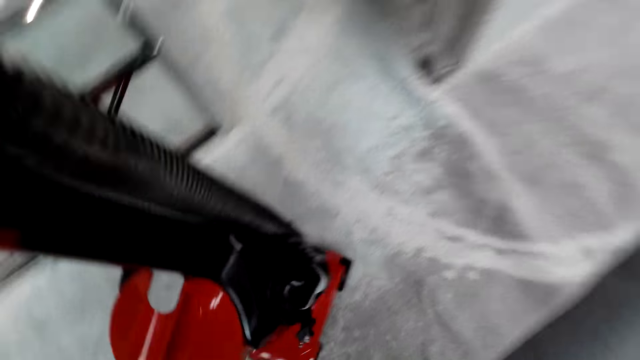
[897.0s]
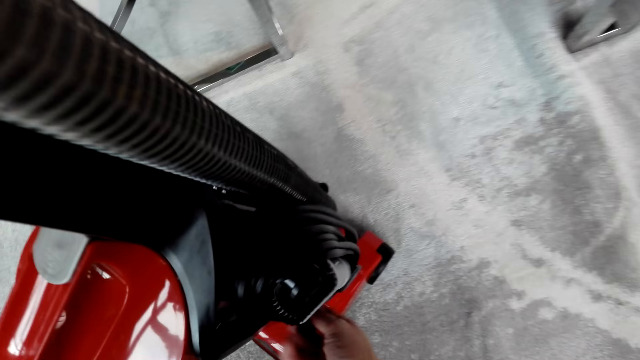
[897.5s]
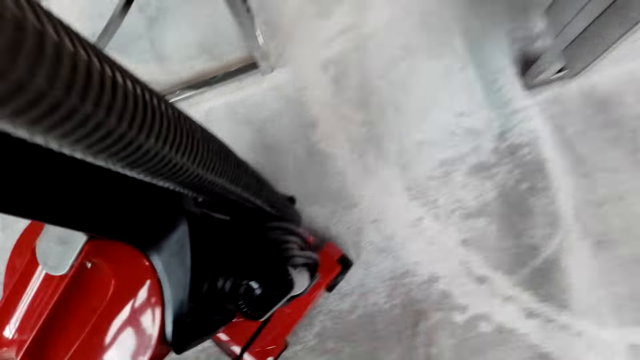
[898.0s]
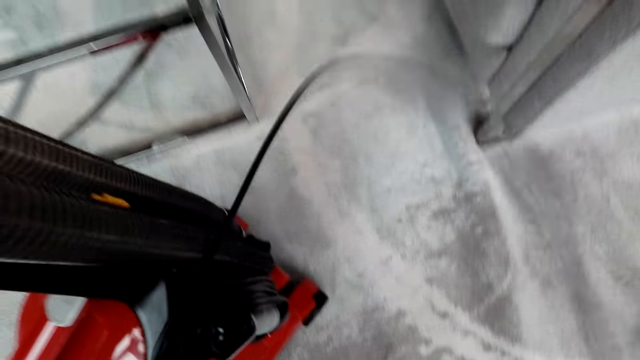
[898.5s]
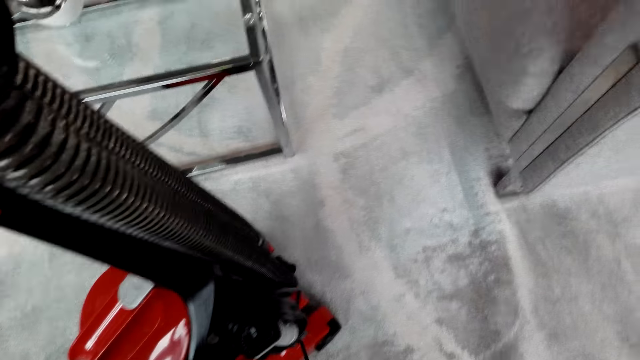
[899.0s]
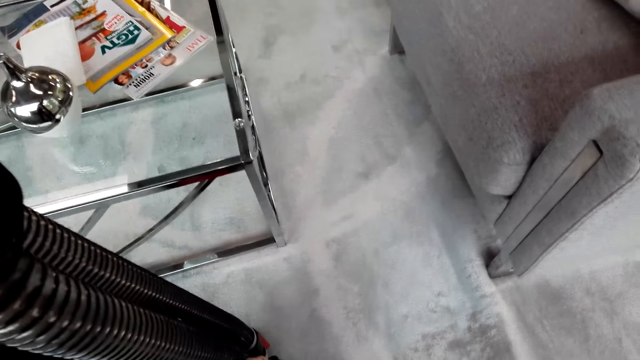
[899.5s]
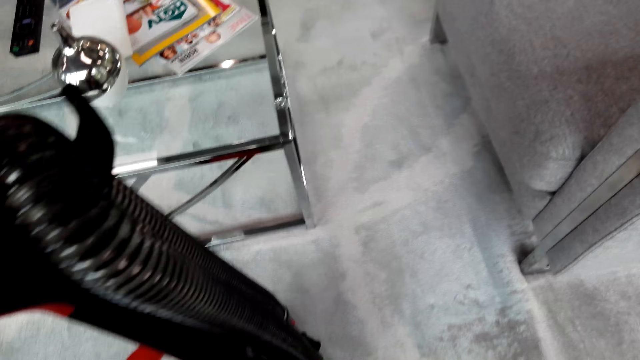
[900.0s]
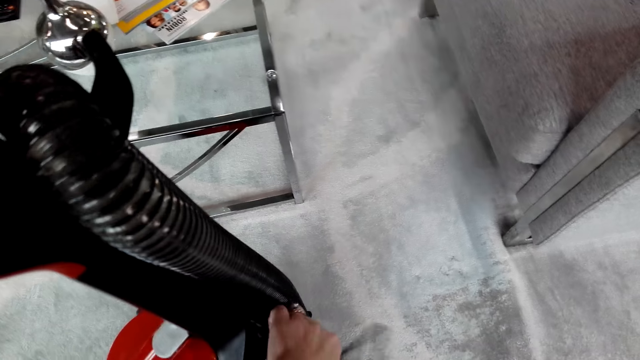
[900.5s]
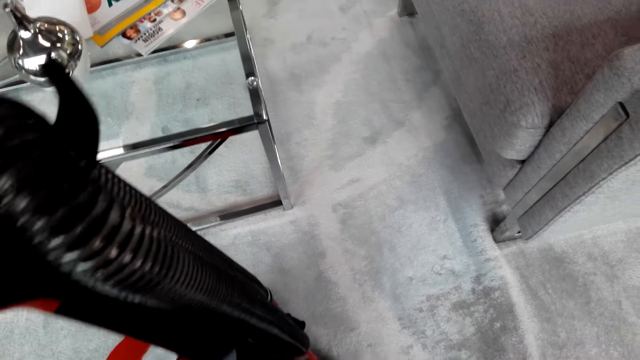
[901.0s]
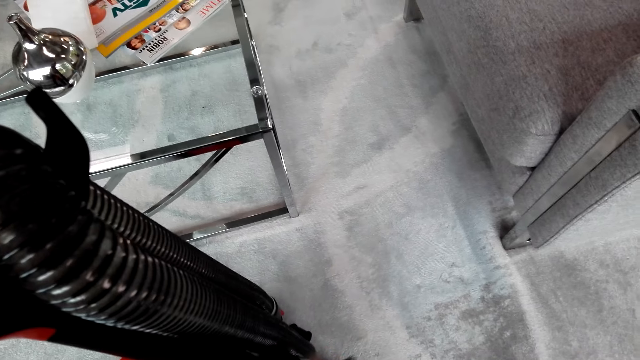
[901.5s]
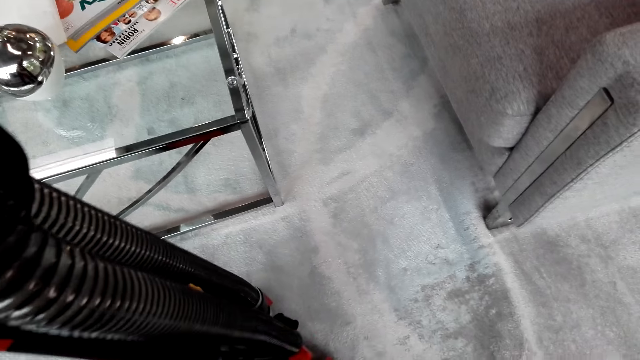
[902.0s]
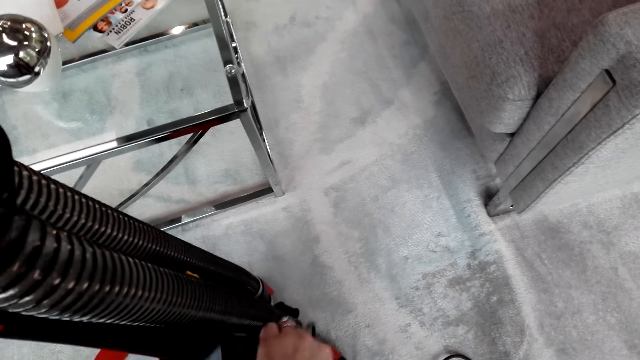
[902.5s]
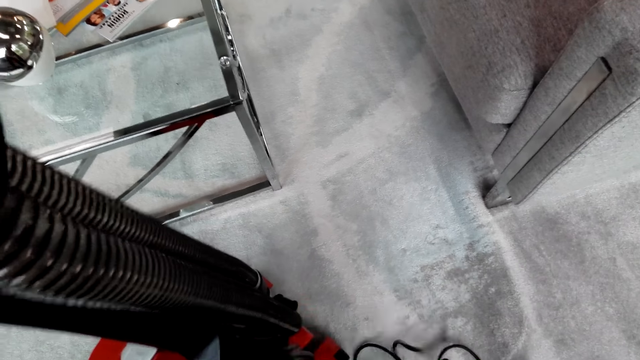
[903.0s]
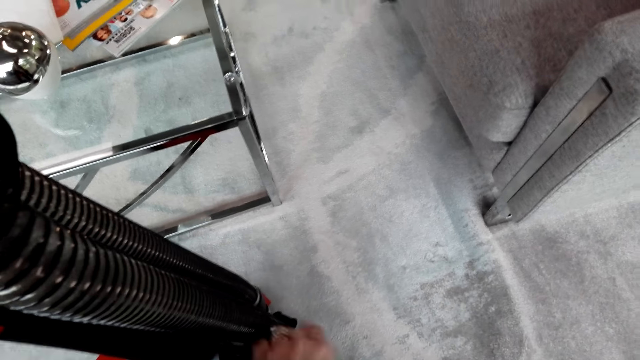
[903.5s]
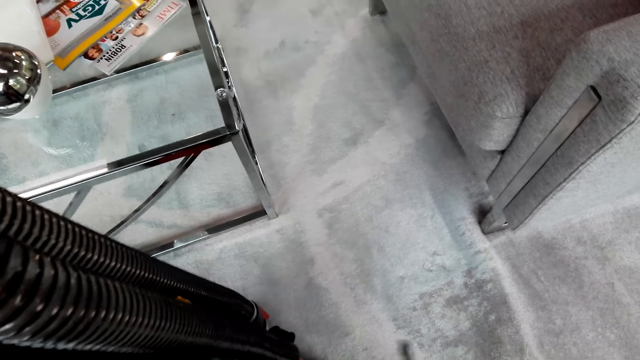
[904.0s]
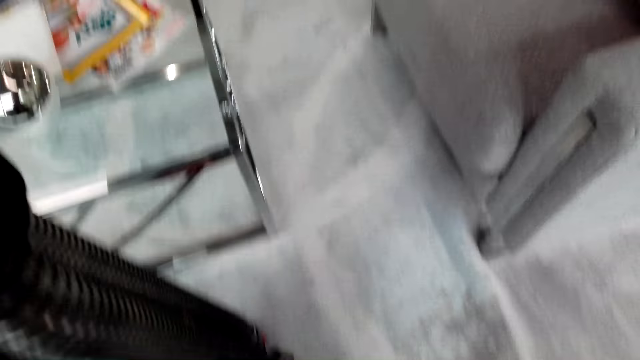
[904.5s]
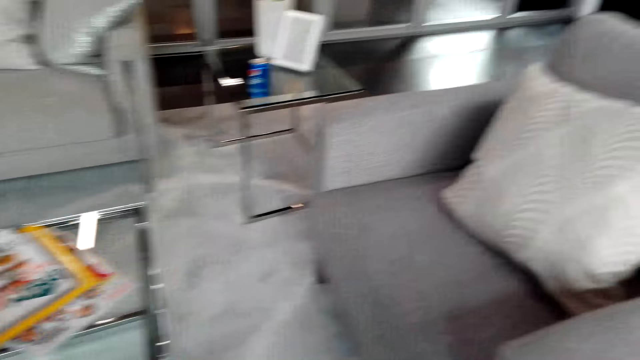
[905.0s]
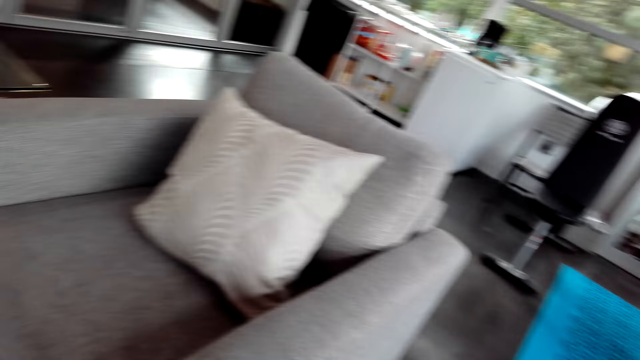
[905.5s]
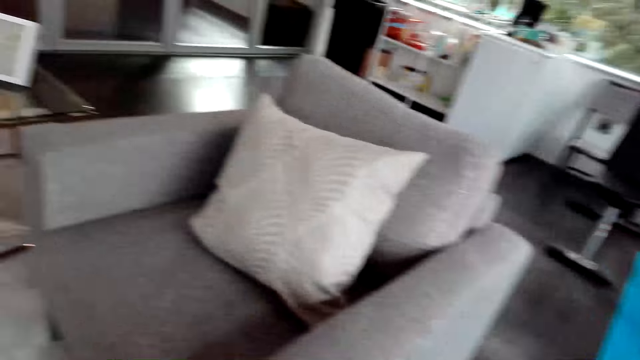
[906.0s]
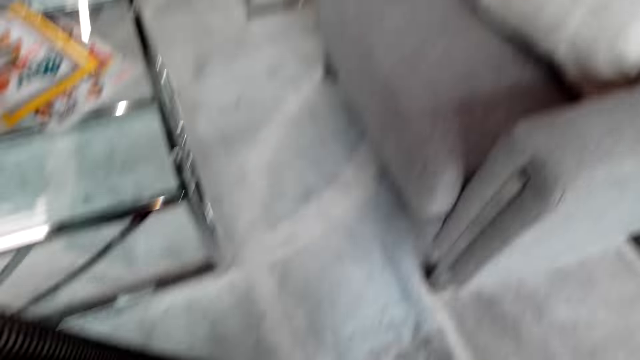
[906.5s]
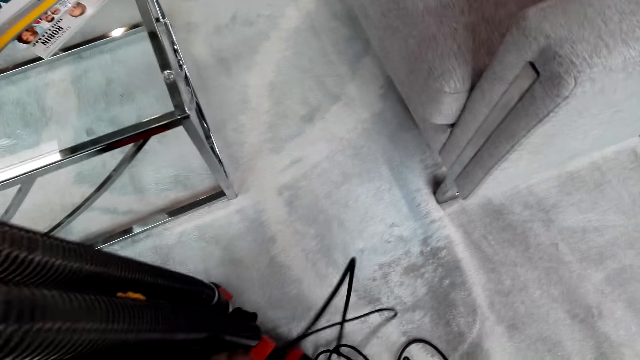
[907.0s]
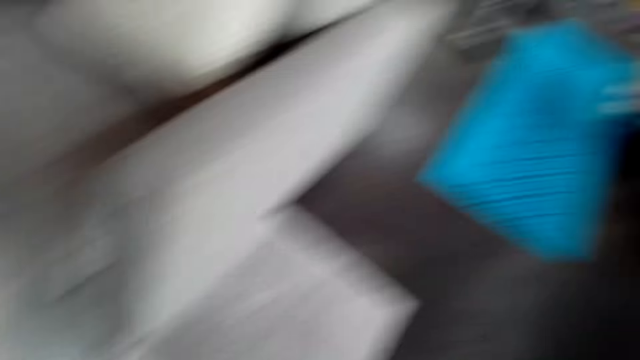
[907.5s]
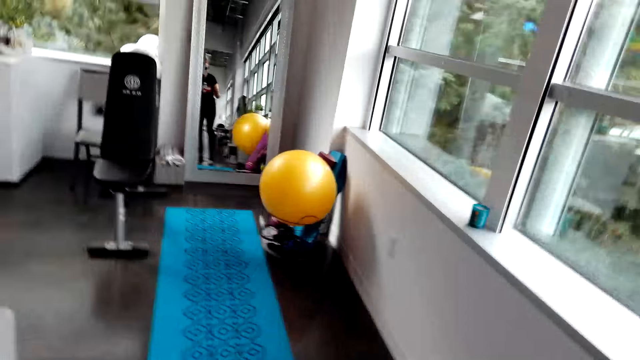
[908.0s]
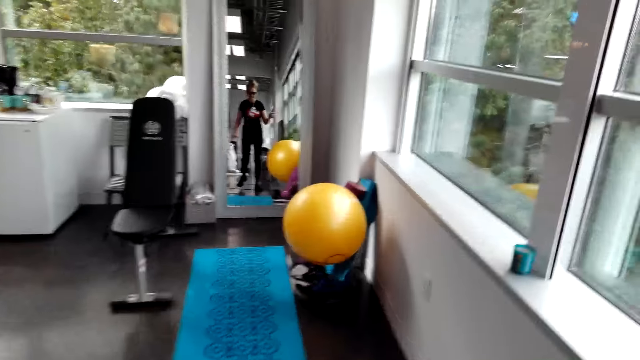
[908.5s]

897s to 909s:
The camera wearer puts the carpet cleaning machine on the floor. They roll out the cable. They walk around the room.

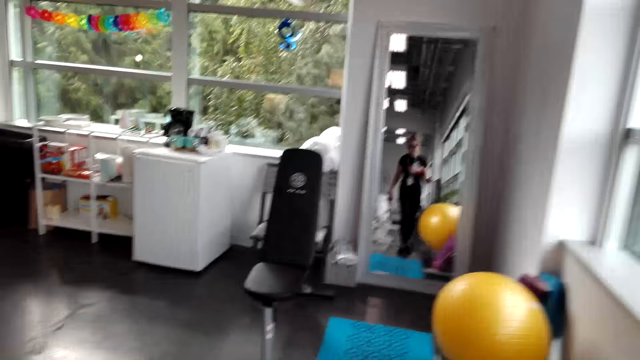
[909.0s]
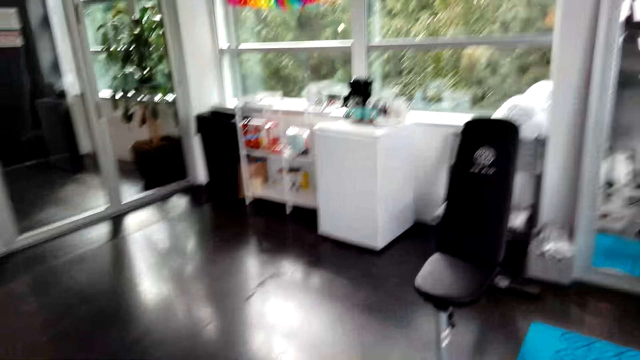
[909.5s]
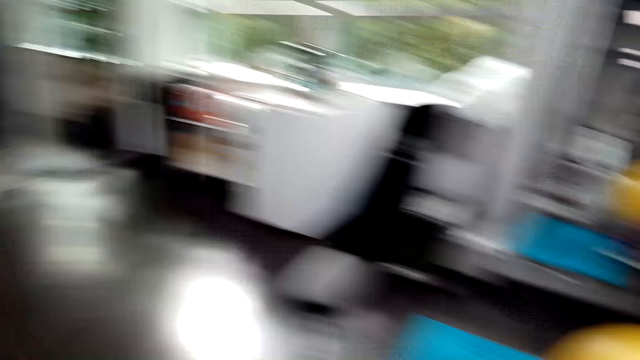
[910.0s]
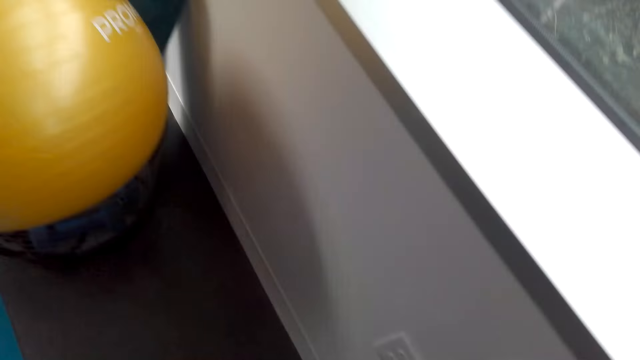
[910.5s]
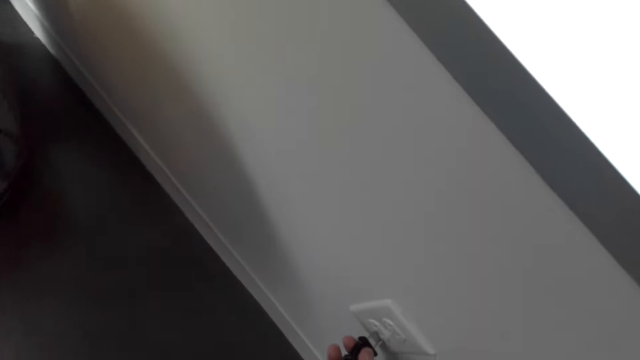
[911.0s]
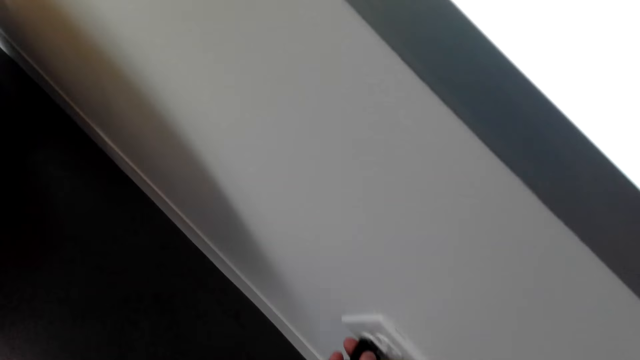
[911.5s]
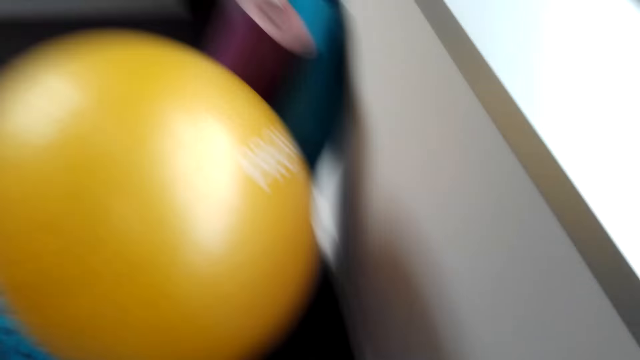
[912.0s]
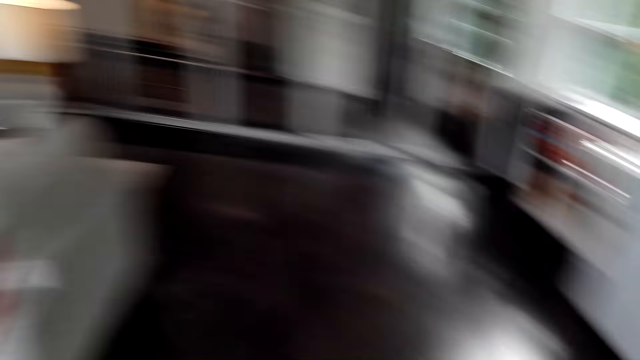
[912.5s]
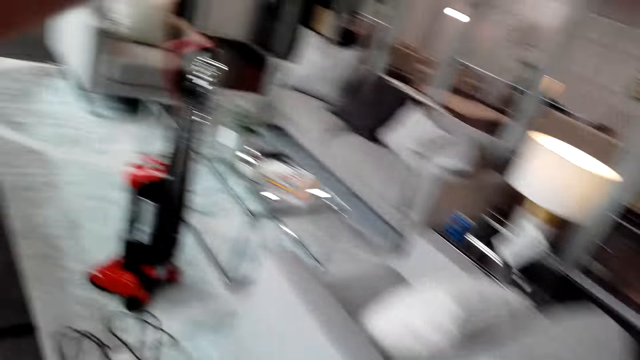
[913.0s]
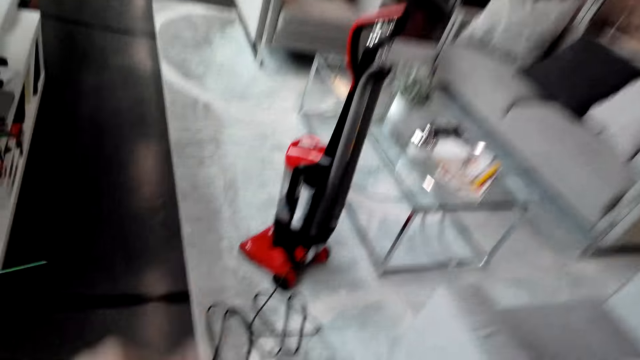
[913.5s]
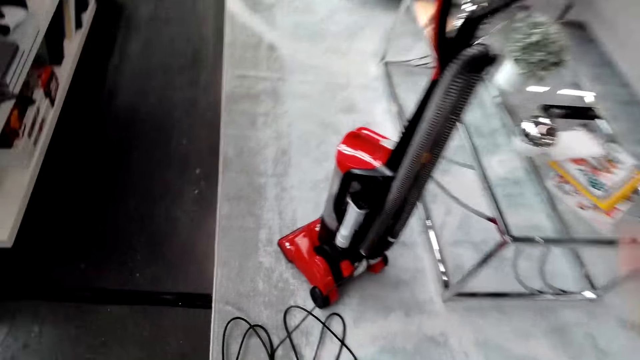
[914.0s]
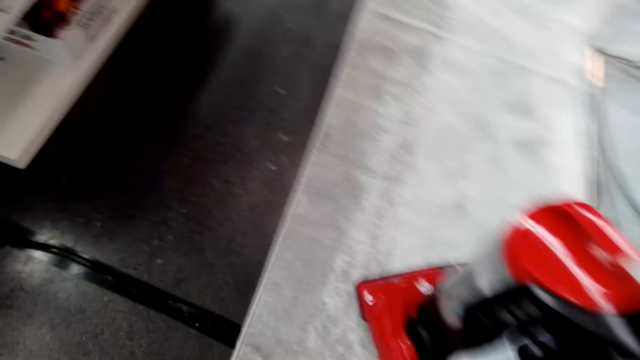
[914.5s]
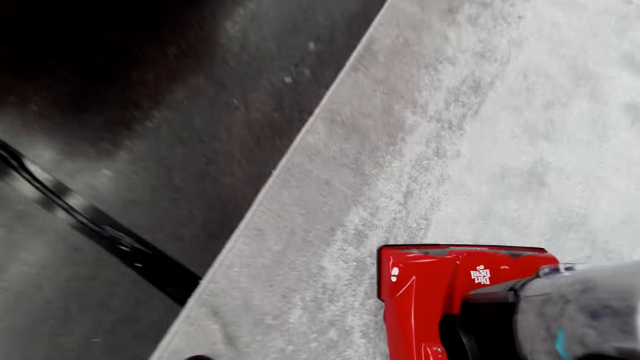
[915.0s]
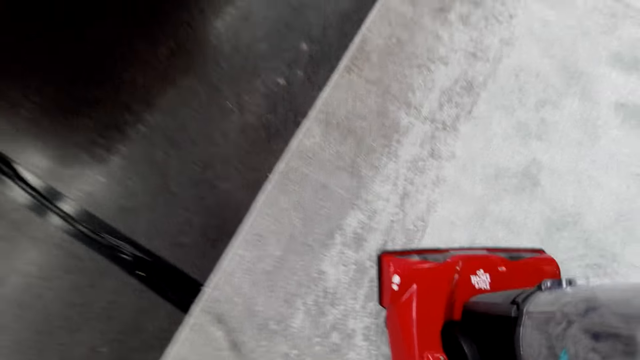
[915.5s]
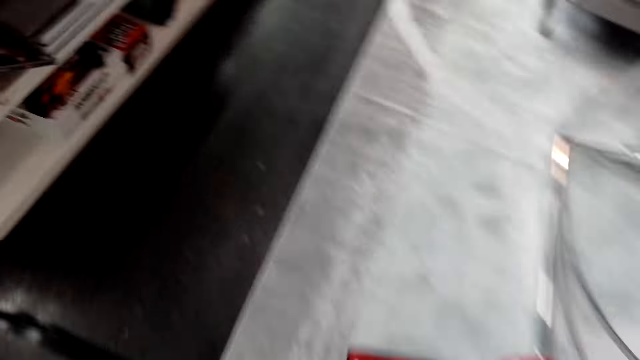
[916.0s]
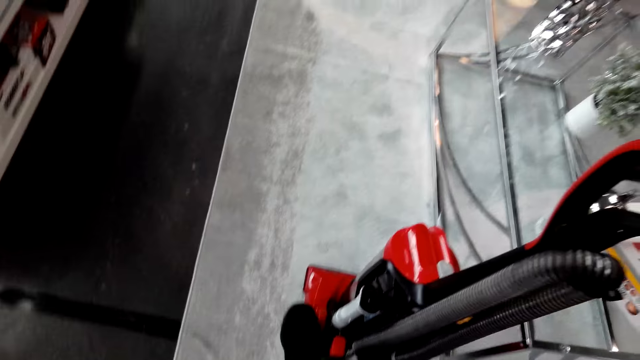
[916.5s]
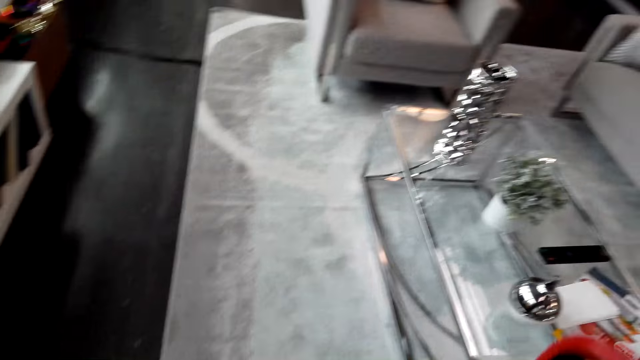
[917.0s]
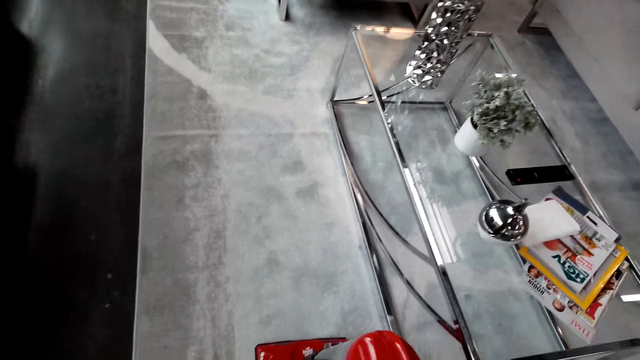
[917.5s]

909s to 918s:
The camera wearer puts the plug on the socket. They walk around the room. They clean the carpet with a vacuum cleaner.
